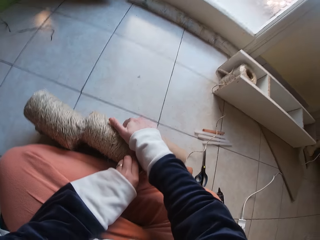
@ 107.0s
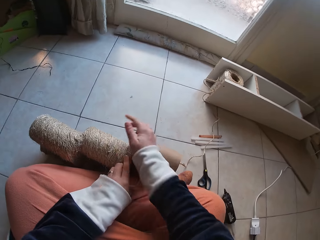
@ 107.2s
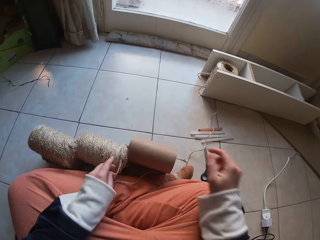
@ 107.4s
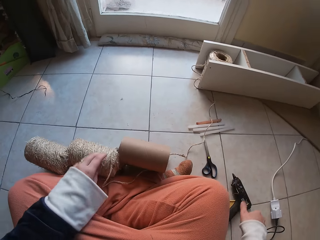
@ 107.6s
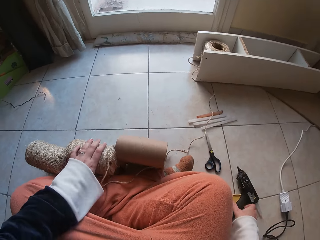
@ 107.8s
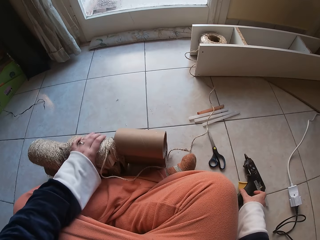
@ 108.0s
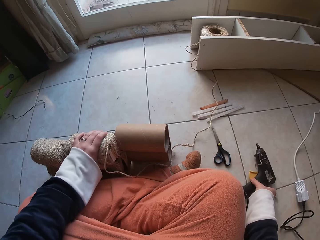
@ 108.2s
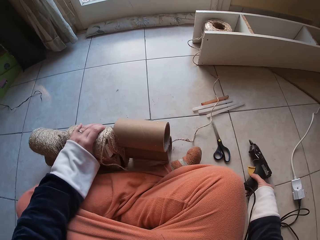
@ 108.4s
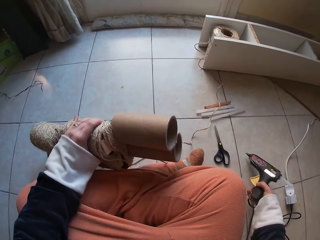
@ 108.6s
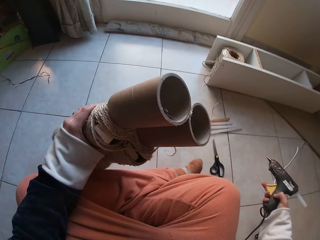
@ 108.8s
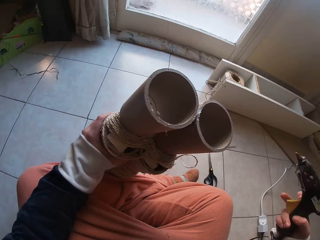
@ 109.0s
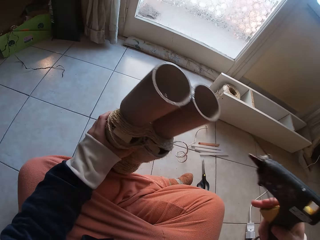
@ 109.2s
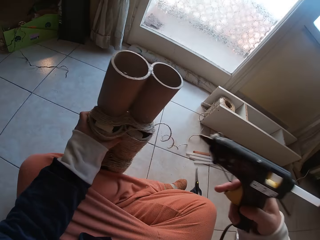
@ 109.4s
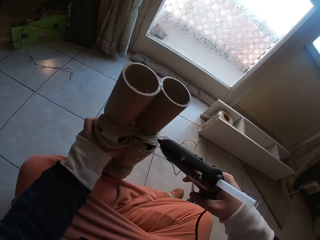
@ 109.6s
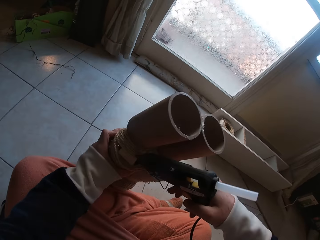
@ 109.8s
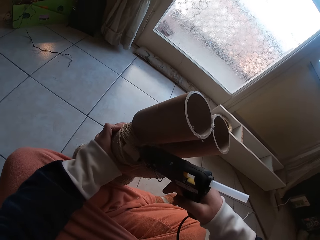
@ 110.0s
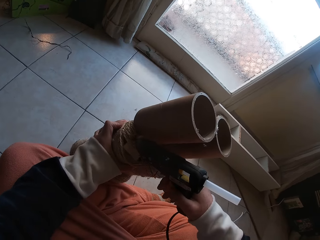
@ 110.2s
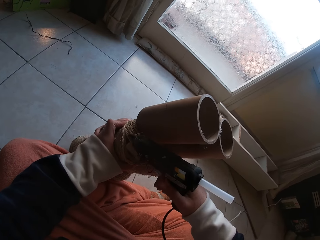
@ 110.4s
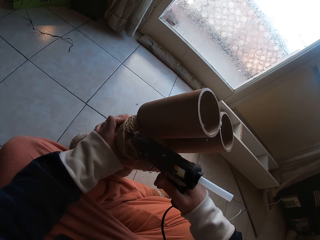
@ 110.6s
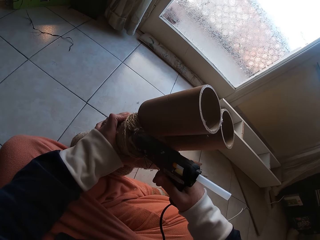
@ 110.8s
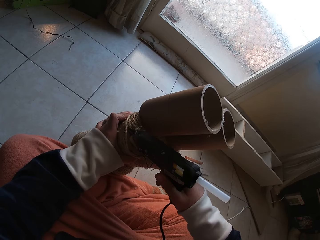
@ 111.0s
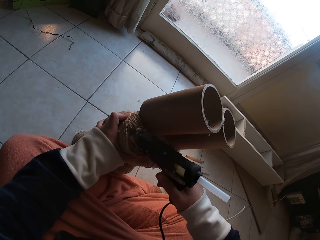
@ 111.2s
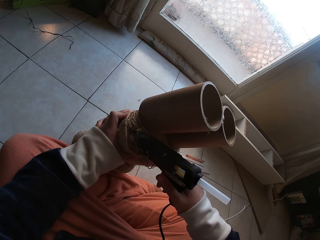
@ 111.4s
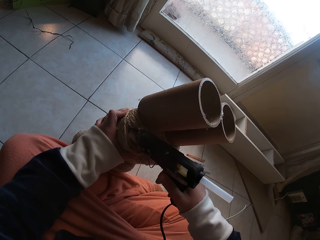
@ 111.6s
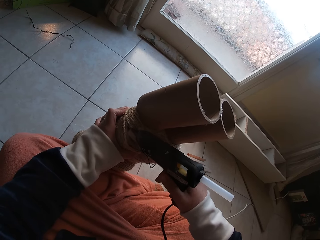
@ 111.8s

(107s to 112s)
The camera wearer picks up the glue gun on the floor with her right hand. She sets the cardboard tube in her left hand on the floor vertically. She holds the glue gun. She holds something. She applies glue on the cardboard tube on the floor with the glue gun in her right hand.

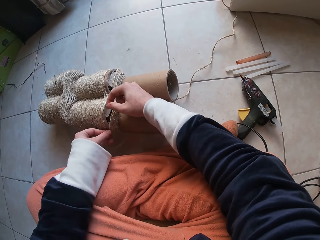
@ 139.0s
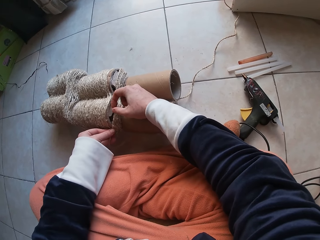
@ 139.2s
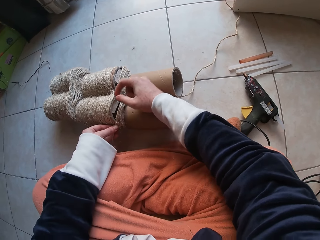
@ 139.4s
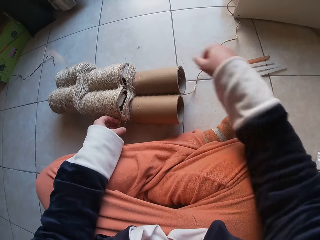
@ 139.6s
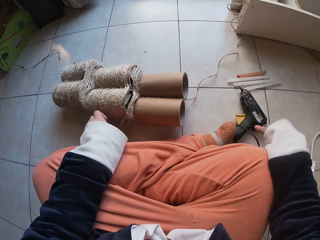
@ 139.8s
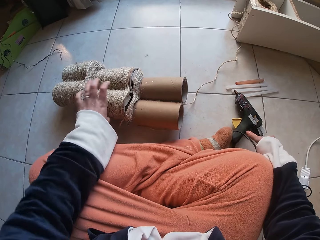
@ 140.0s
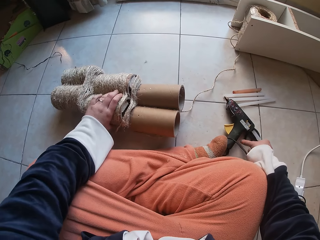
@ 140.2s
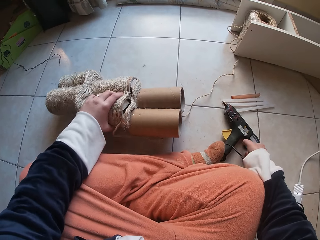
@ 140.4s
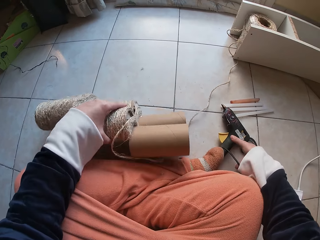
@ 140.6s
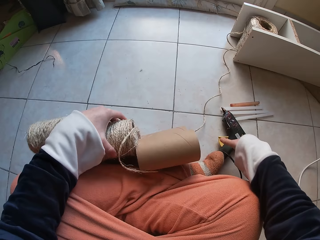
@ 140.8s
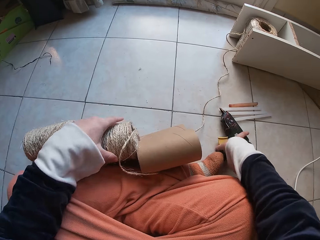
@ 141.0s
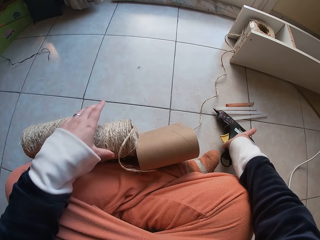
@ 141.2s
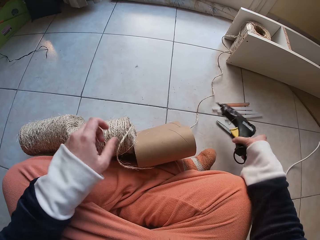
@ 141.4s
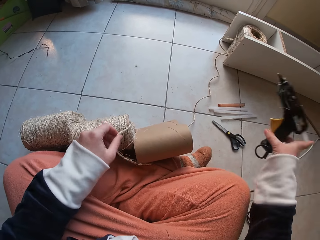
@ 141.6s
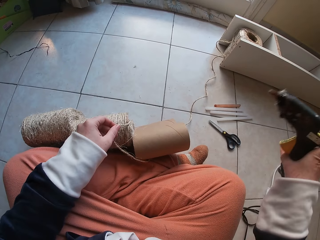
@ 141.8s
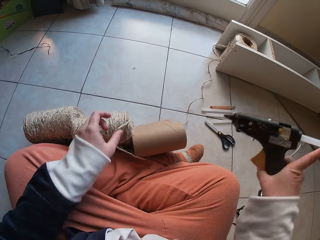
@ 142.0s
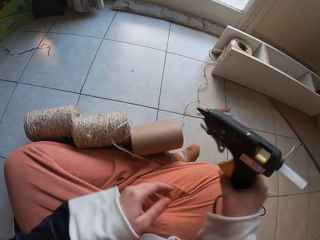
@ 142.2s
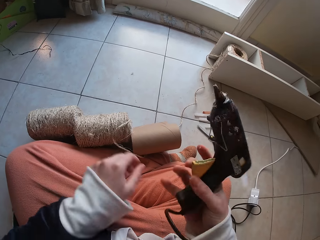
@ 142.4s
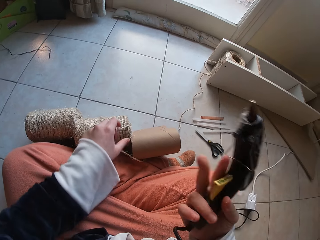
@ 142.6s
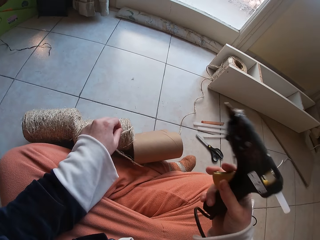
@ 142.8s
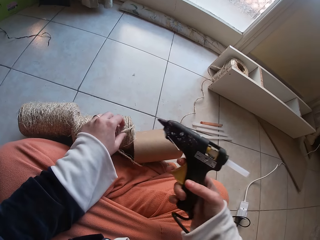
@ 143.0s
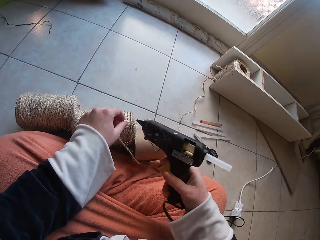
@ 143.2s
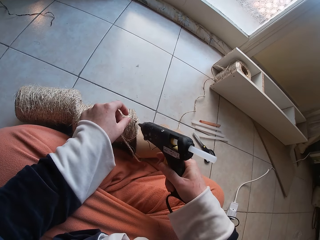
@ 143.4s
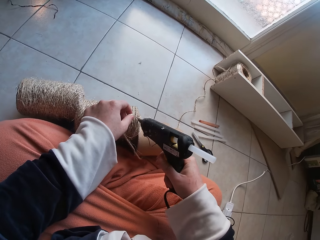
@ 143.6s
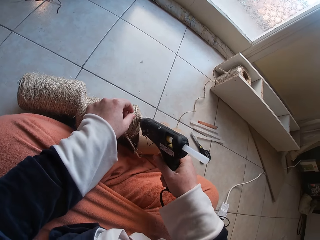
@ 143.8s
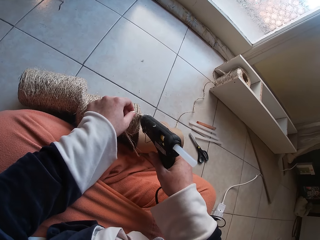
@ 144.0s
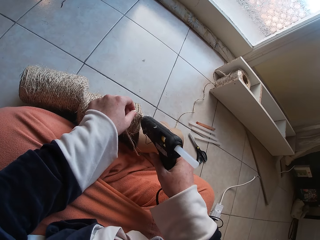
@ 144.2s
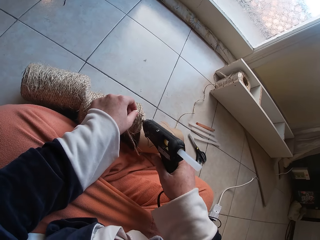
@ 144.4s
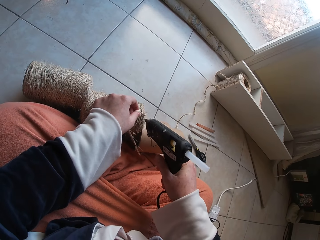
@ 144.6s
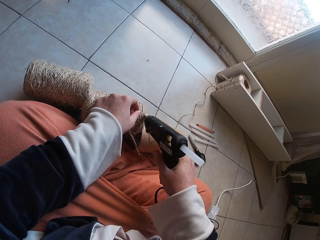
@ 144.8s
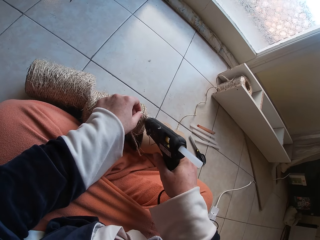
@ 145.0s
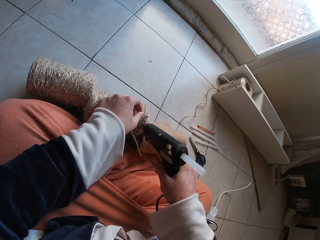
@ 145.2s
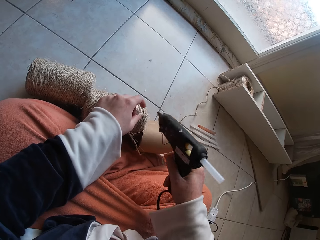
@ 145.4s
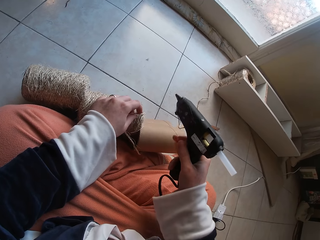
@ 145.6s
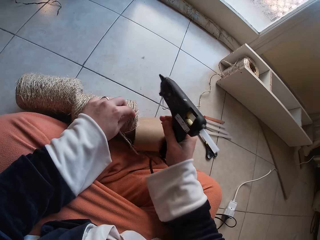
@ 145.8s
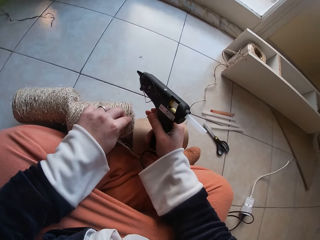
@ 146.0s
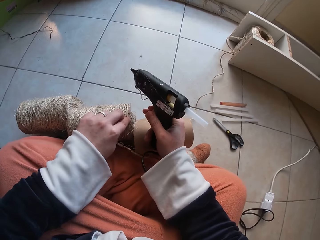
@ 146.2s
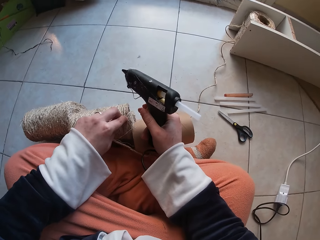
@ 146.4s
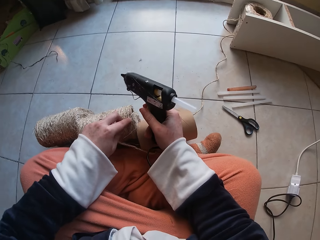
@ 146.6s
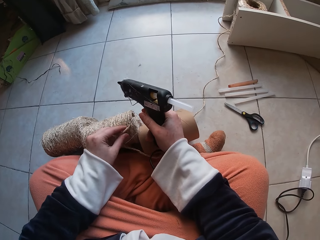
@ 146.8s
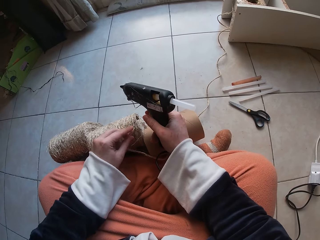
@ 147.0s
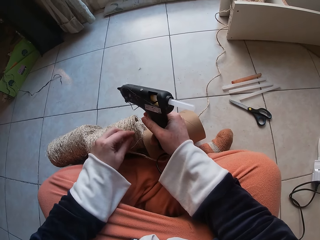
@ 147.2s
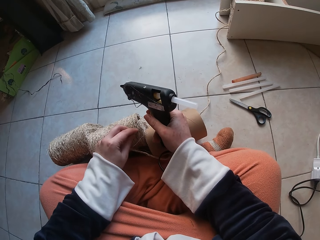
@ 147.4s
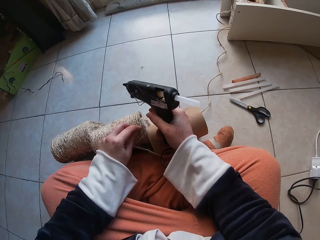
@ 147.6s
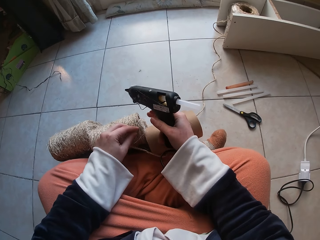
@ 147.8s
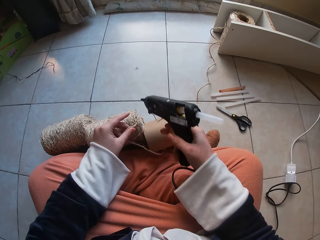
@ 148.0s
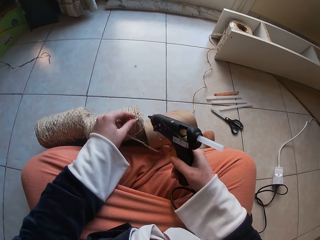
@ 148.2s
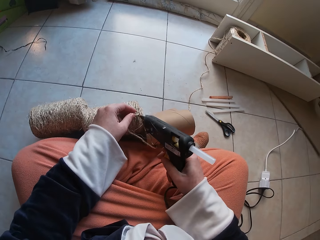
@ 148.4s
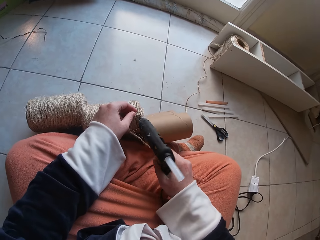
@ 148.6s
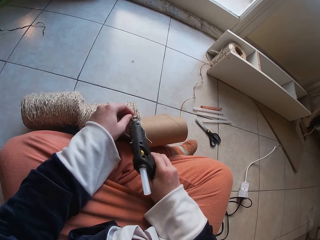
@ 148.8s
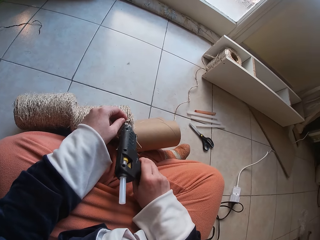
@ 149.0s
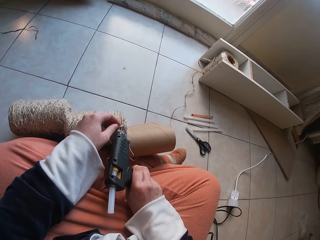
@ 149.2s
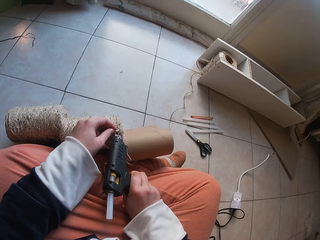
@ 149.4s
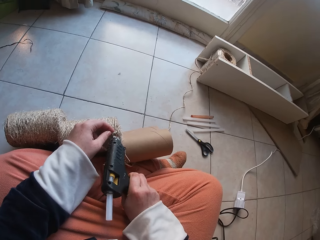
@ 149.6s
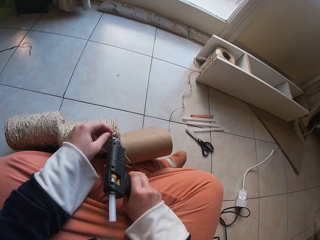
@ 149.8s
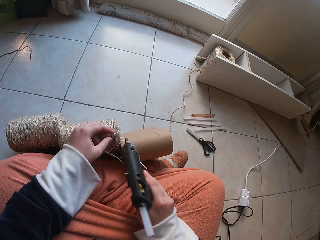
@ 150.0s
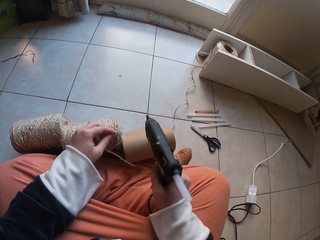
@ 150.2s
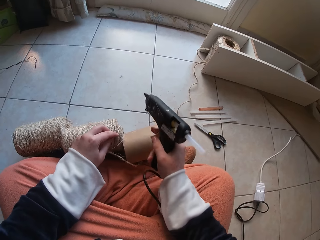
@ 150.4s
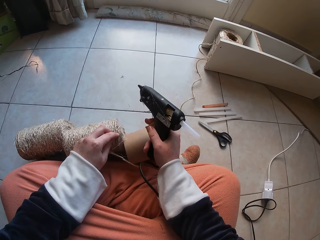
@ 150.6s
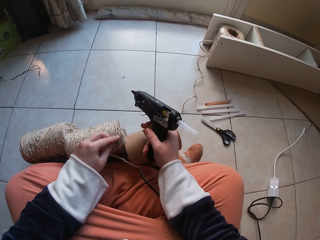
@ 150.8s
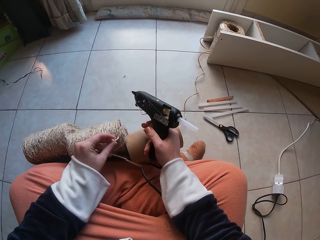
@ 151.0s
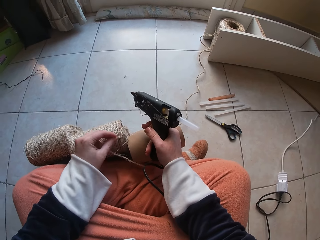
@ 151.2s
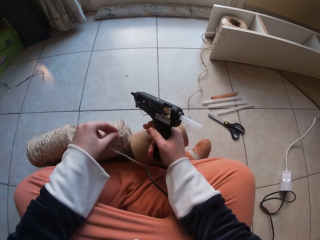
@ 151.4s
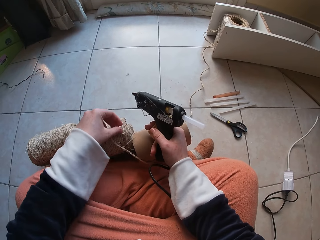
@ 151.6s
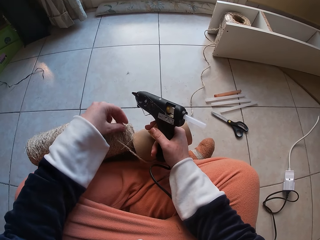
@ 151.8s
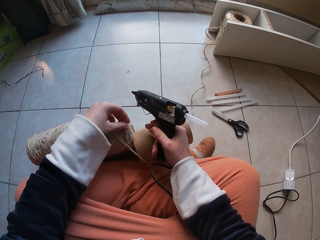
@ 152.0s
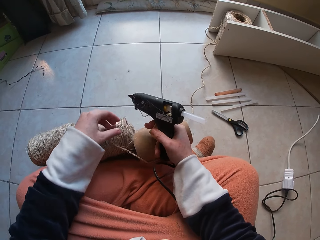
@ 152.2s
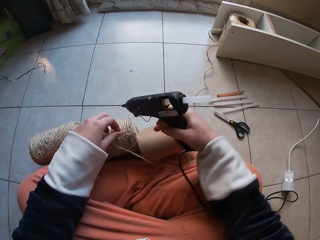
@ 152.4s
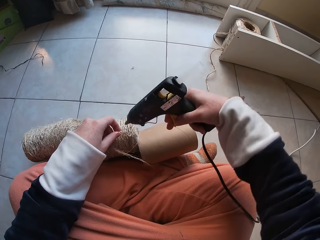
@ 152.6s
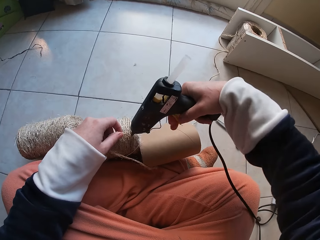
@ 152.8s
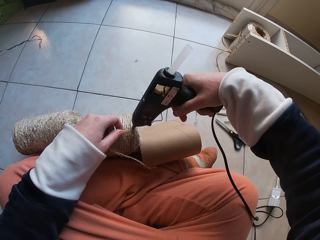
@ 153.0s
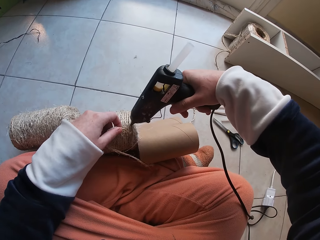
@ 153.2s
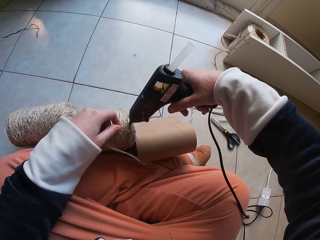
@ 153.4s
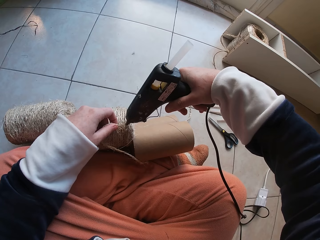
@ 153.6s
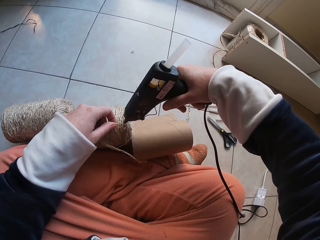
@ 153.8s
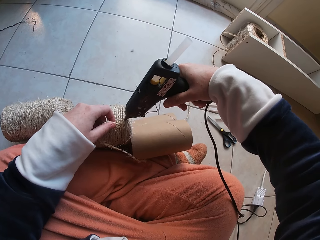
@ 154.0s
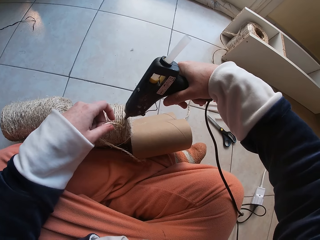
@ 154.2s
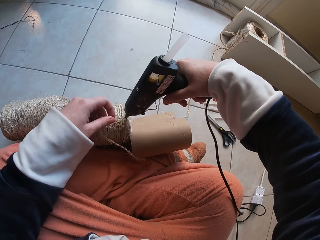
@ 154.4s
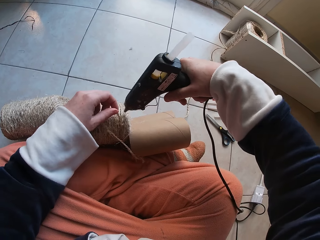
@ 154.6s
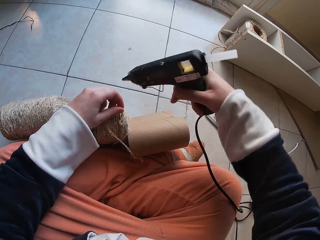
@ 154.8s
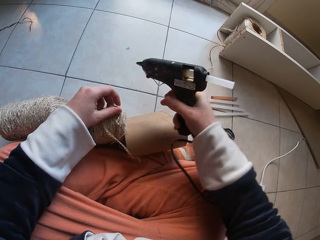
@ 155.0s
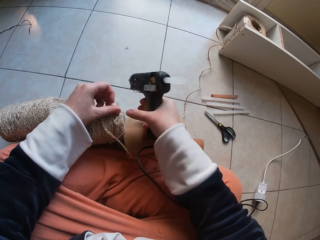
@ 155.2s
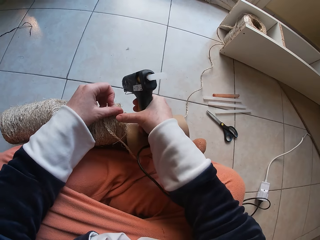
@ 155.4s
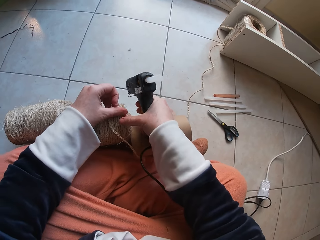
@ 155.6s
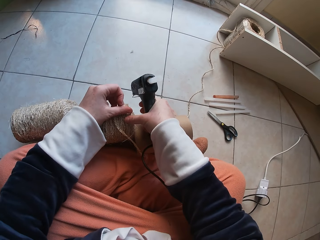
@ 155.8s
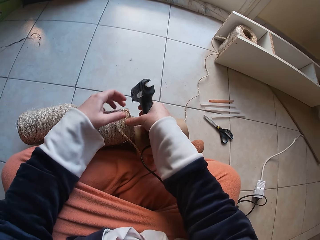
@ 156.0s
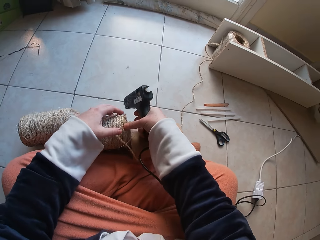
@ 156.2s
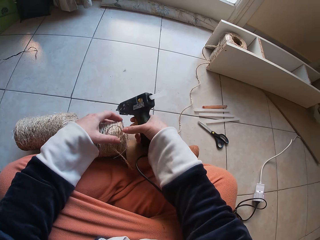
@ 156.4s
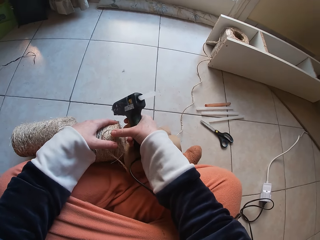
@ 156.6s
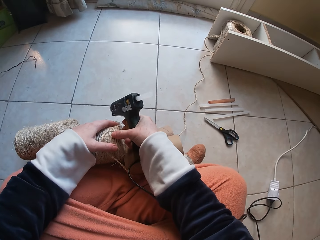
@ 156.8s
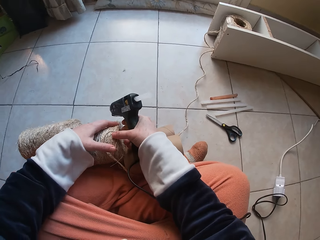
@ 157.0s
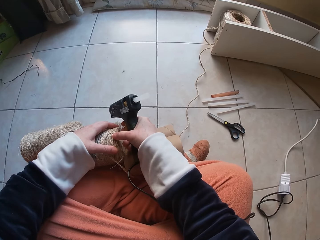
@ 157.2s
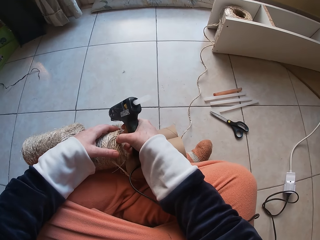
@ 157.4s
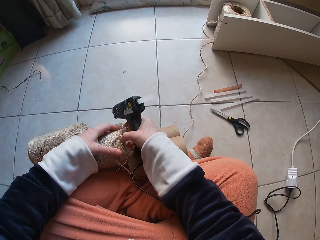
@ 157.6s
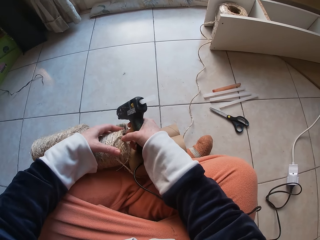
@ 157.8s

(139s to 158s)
The camera wearer picks up something. She picks up the glue gun on the floor with her right hand. She holds the glue gun. She applies glue on the cardboard tube on the floor with the glue gun in her right hand. She attaches the thread in her left hand on the cardboard tube on the floor with her right hand. She holds the glue gun. She holds the glue gun again. She applies glue on the cardboard tube on the floor with the glue gun in her right hand. She attaches the thread in her left hand on the cardboard tube on the floor with her right hand. She holds the glue gun. She applies glue on the cardboard tube on the floor with the glue gun in her right hand. She attaches the thread in her left hand on the cardboard tube on the floor with her right hand.
